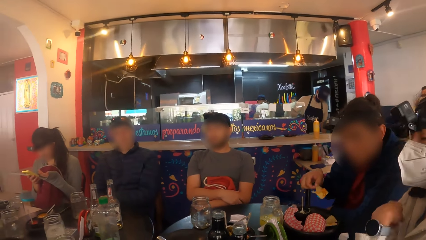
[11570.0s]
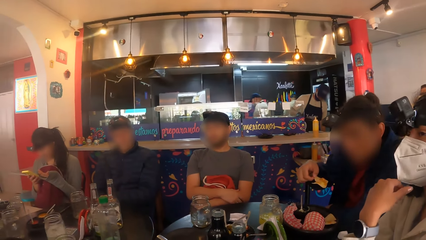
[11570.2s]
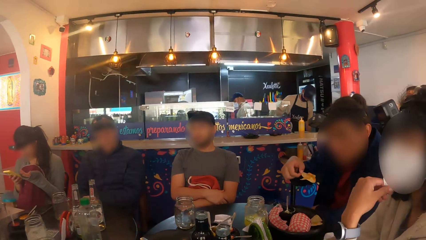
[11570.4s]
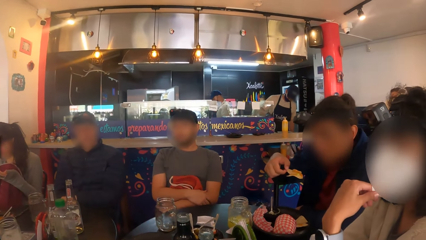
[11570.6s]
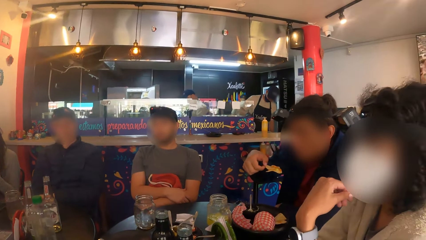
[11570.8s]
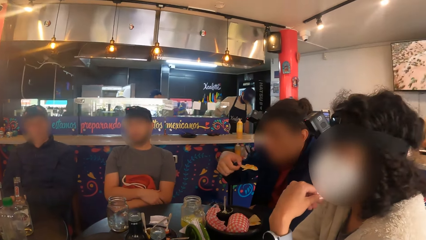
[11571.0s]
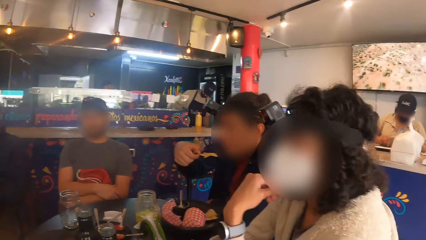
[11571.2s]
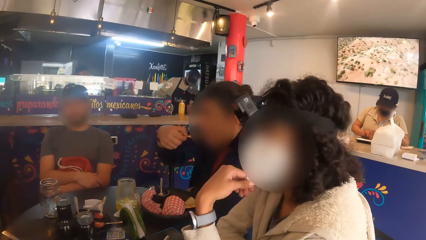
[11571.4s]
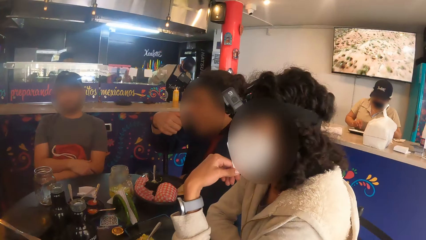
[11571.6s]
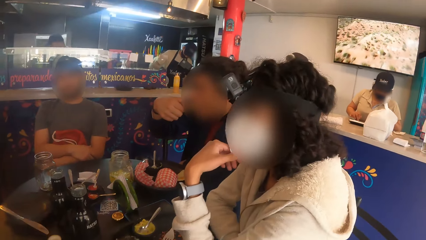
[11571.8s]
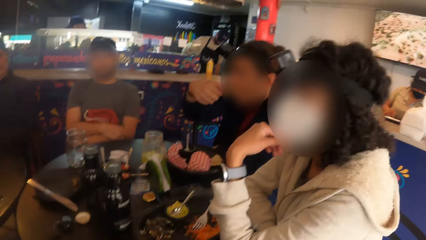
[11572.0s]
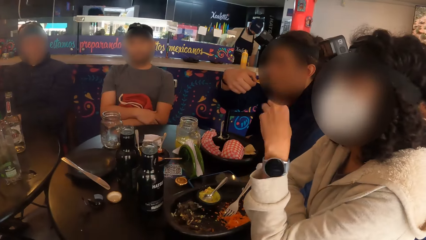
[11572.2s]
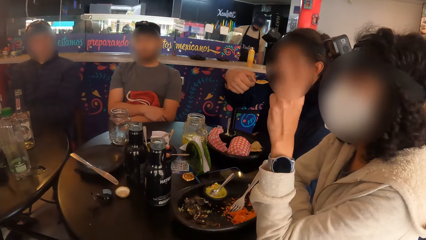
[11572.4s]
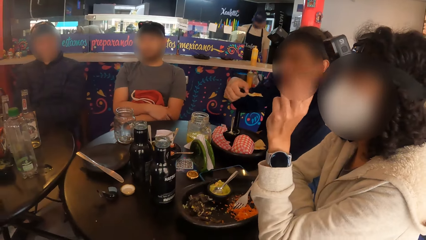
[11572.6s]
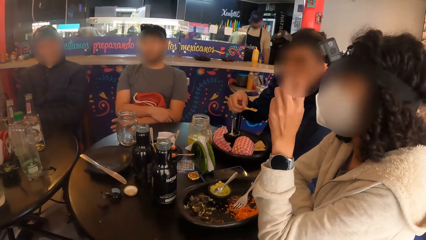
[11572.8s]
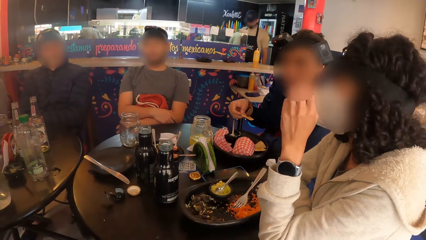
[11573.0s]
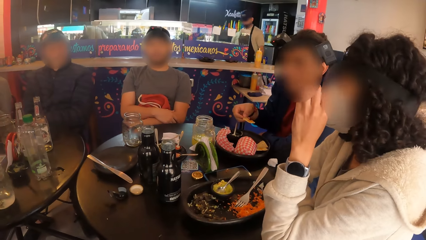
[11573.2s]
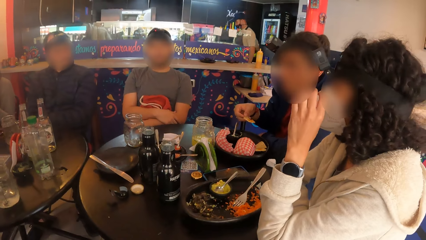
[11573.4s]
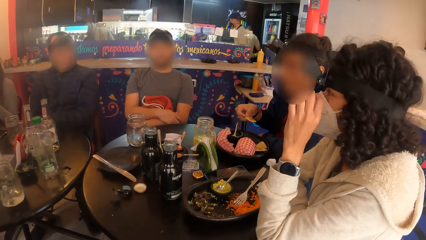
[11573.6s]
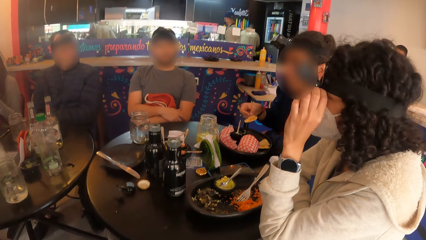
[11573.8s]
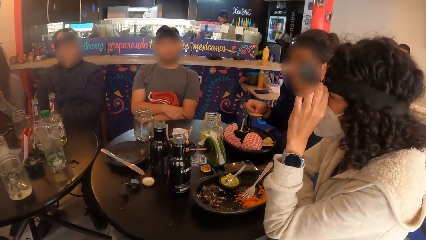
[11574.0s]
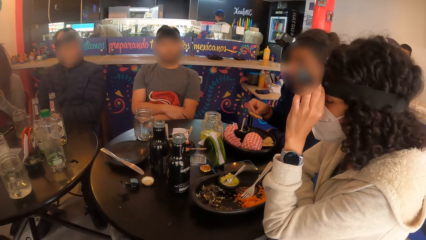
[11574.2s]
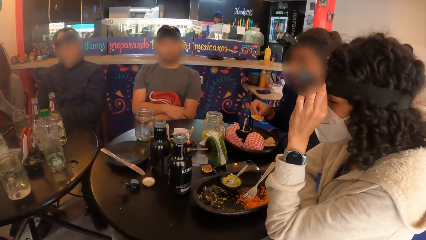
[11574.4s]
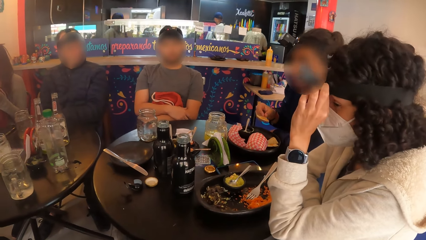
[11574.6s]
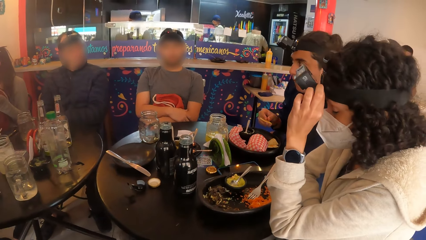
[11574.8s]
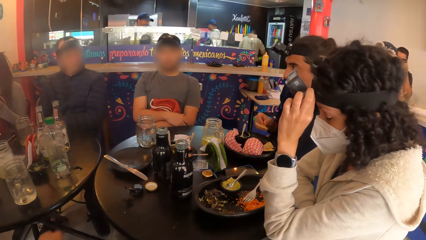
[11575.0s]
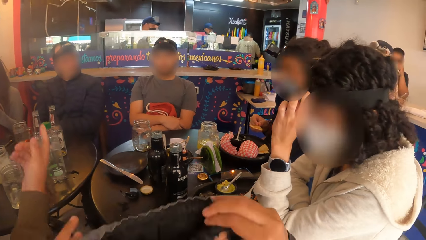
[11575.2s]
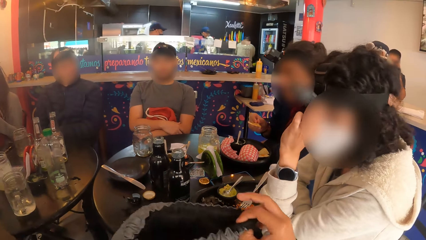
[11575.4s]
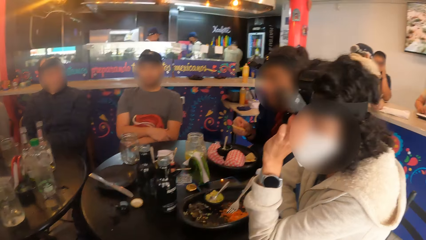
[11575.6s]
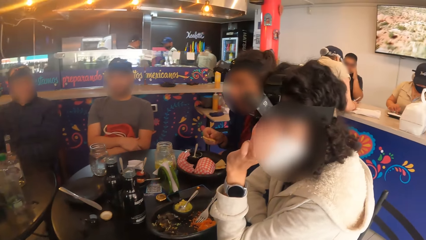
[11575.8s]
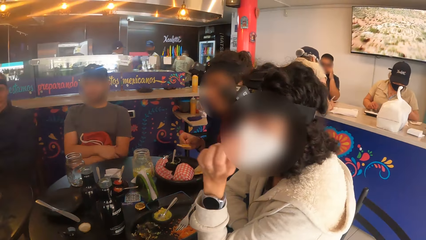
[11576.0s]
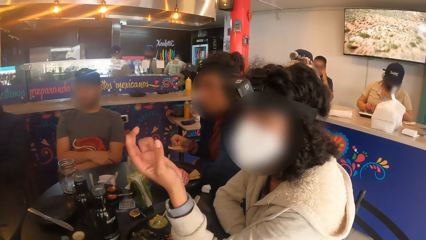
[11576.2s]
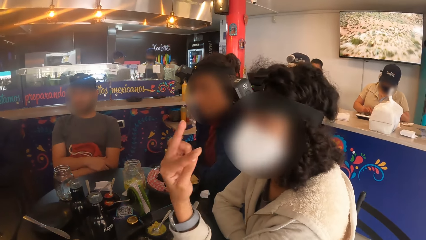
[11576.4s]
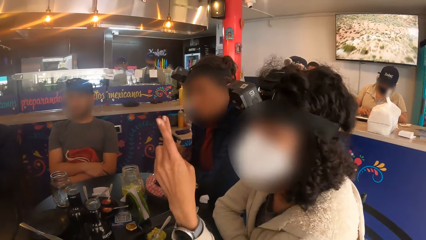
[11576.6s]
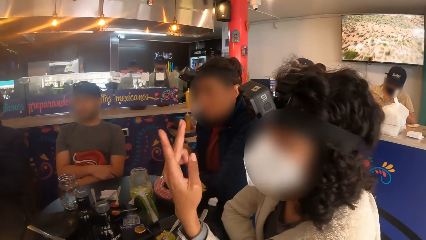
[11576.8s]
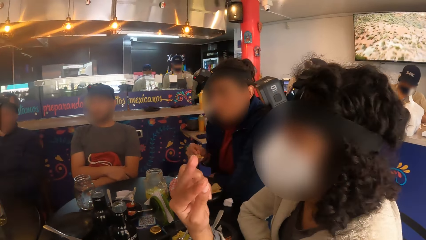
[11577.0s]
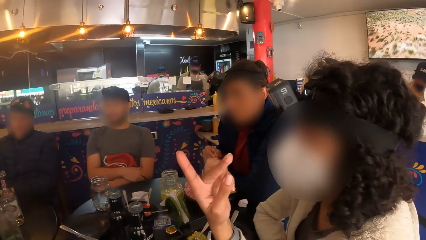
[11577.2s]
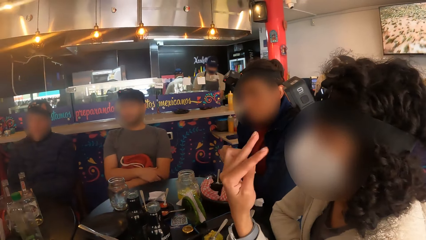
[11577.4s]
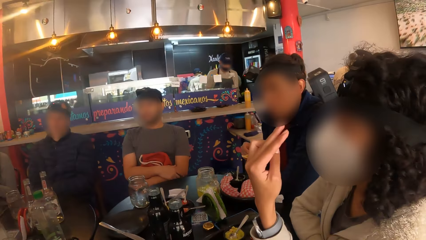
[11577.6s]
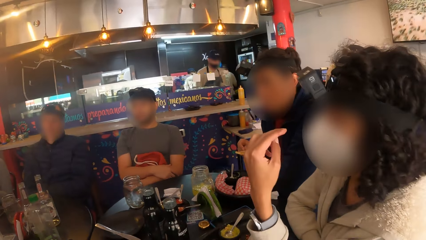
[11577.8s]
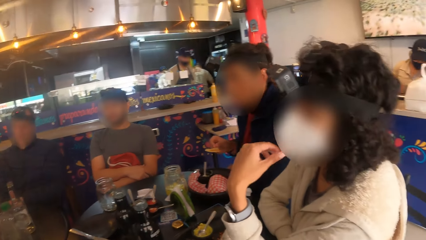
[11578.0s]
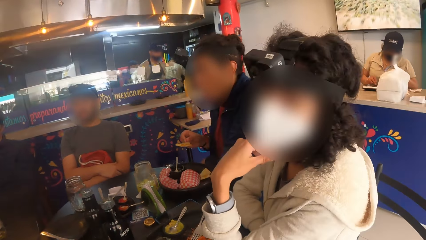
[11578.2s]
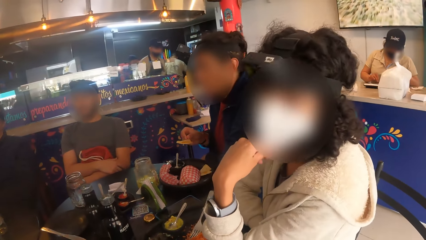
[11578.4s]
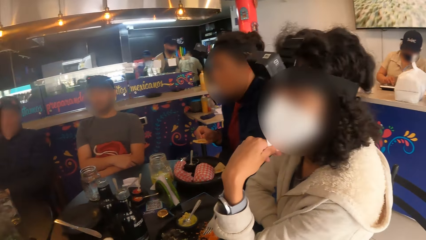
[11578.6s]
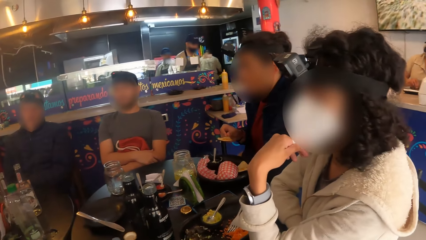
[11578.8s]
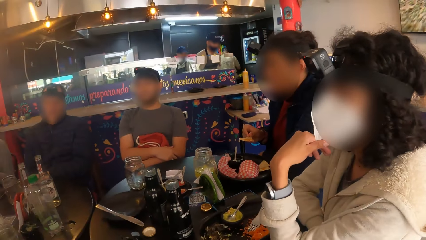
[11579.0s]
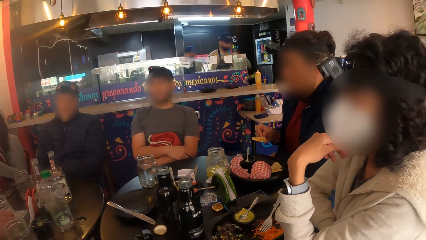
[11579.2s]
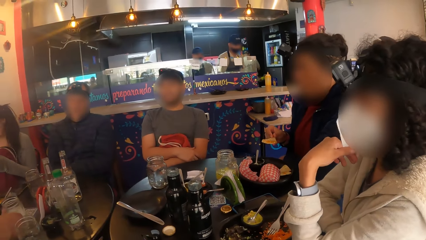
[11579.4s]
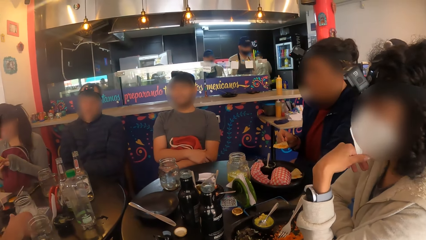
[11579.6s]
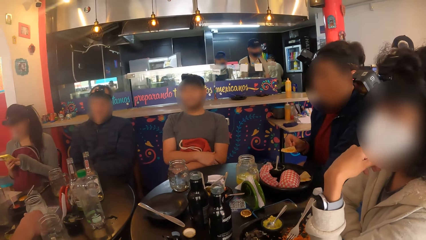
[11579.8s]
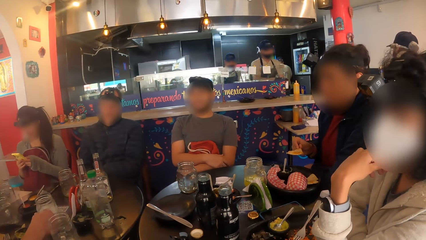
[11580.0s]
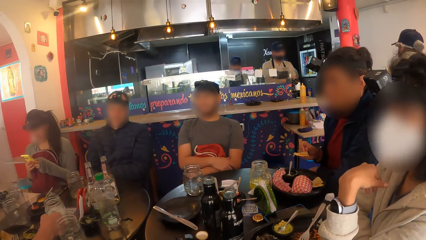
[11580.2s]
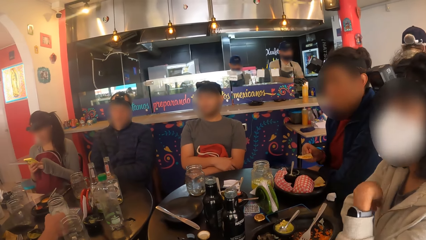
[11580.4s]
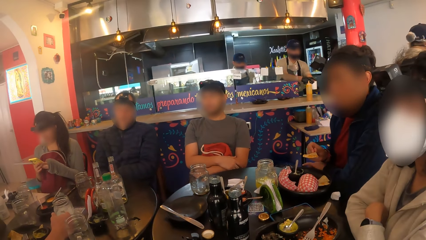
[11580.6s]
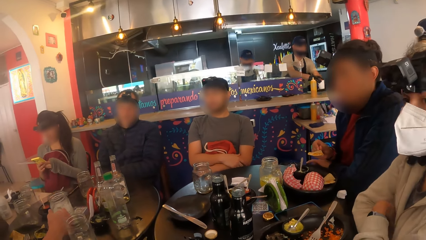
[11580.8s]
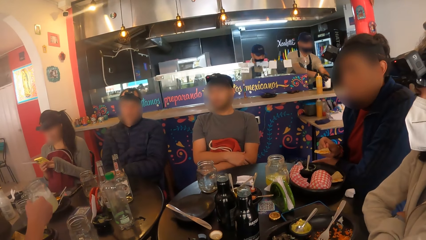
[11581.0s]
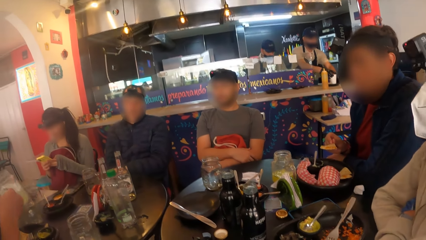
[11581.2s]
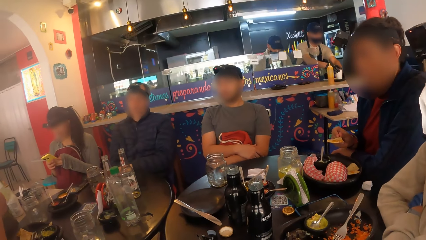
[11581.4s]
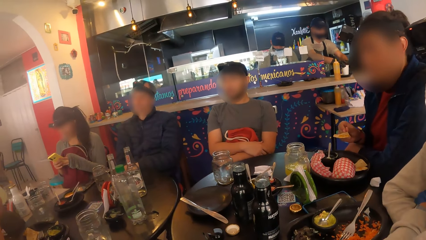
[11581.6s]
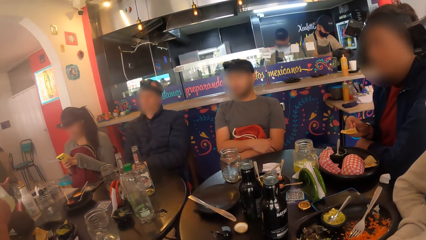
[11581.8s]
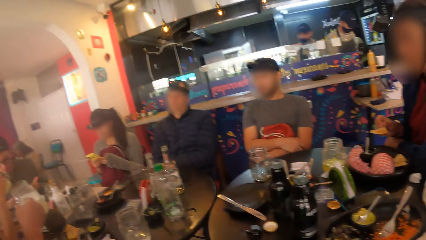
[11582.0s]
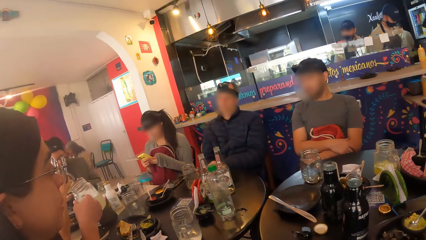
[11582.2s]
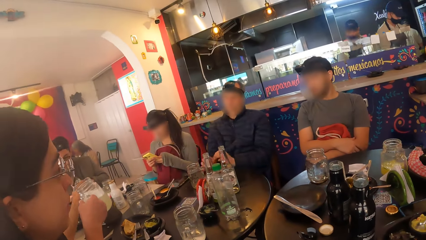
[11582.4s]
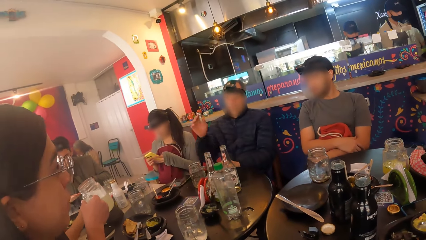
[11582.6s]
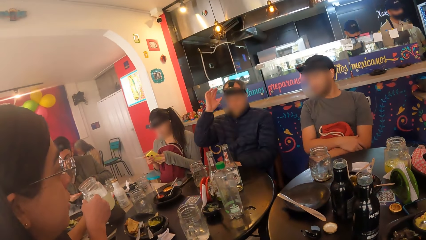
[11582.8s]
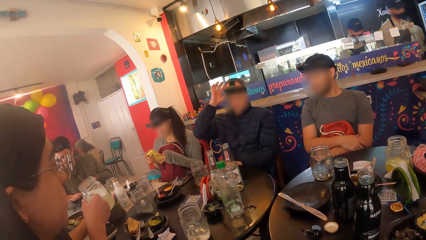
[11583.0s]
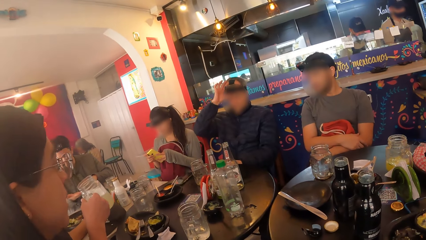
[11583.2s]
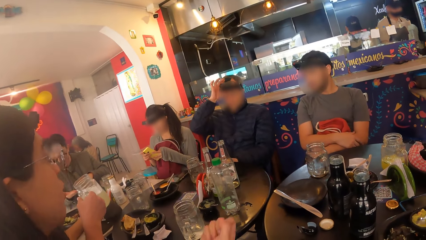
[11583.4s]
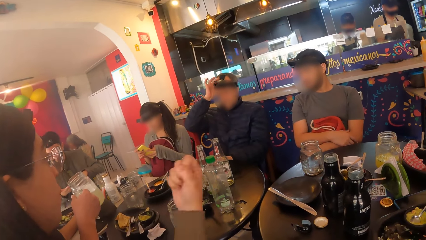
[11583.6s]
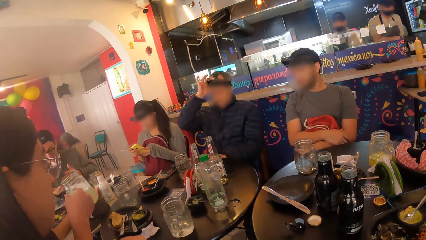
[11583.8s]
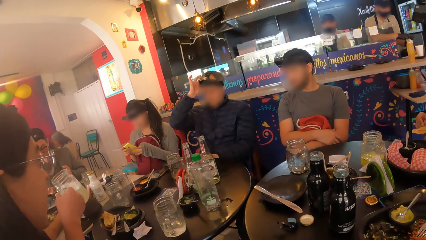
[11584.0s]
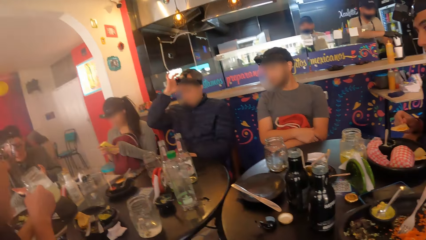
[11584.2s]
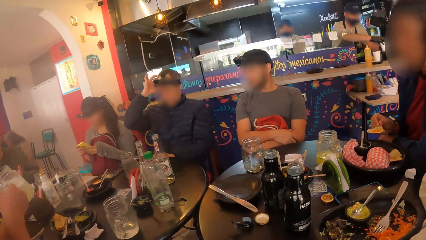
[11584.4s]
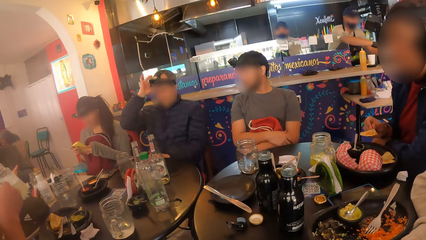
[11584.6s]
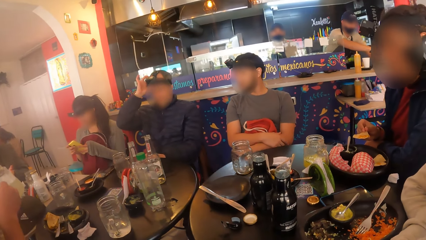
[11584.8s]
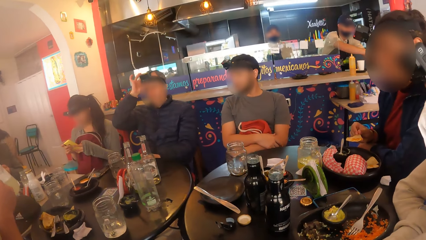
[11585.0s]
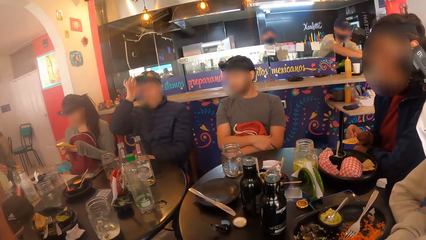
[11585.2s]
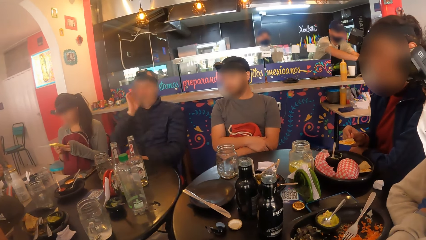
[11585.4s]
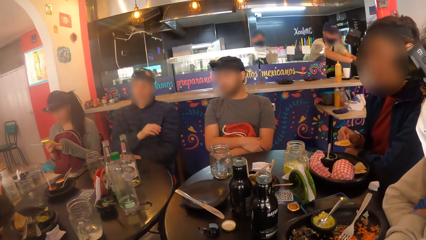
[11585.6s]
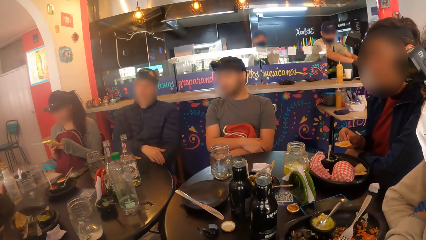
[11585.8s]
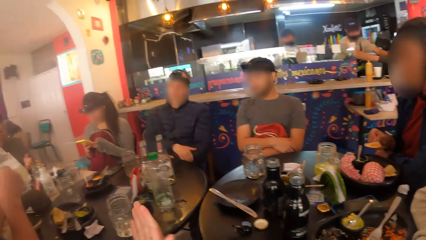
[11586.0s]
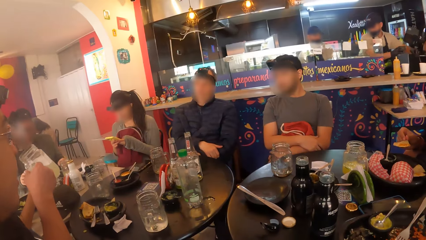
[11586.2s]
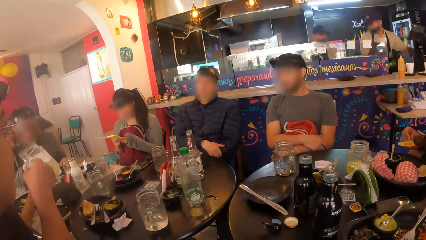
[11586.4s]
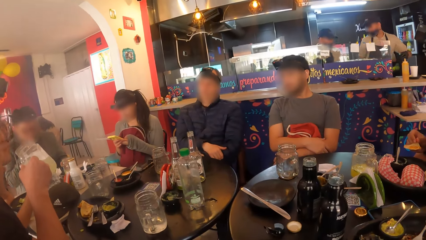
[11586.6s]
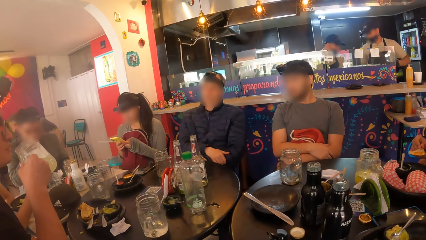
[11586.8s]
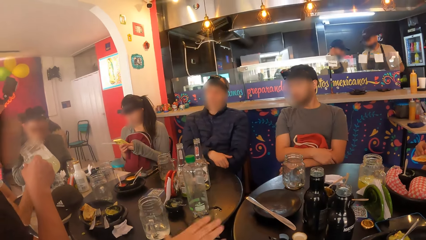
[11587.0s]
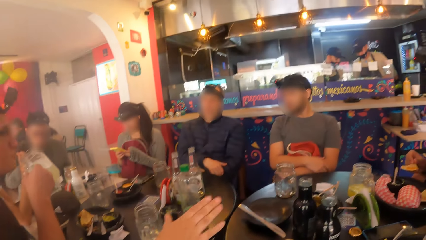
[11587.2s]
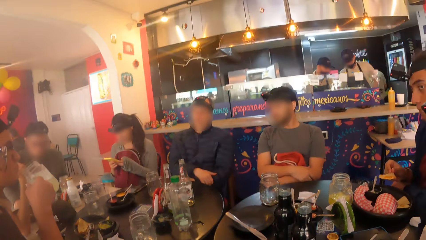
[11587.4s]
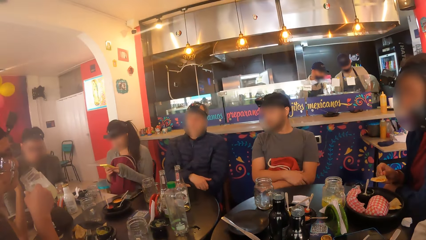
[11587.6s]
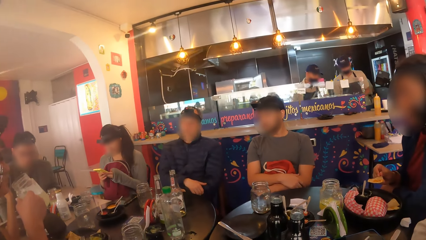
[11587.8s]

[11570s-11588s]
A man eats with his right hand from the plate on the table. A lady interacts with the man. The camera wearer holds a bag with his right hand. The lady adjusts a camera. A woman converses with the camera wearer. The camera wearer looks around a restaurant. Another man picks up the mug on the table with his right hand. Another lady drinks a drink from a cup and converses with the group of people at the table.
